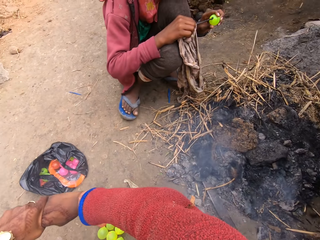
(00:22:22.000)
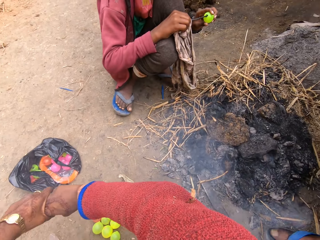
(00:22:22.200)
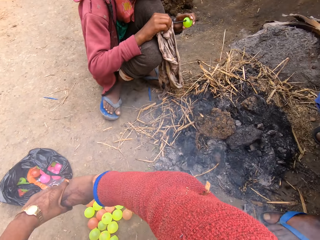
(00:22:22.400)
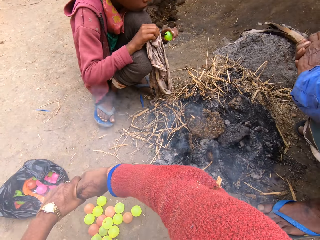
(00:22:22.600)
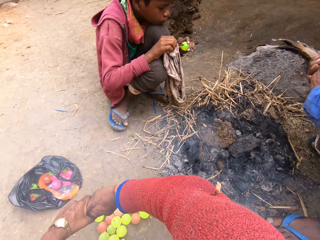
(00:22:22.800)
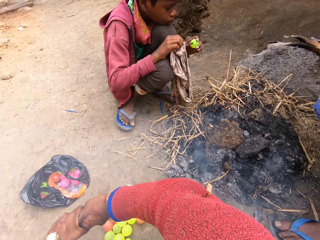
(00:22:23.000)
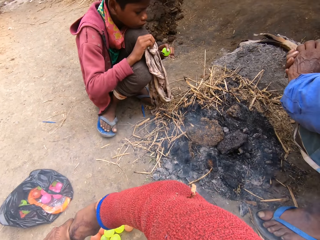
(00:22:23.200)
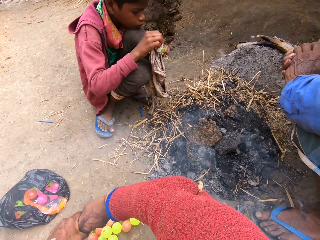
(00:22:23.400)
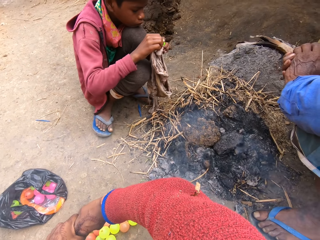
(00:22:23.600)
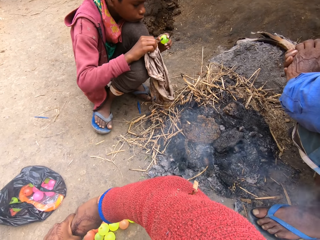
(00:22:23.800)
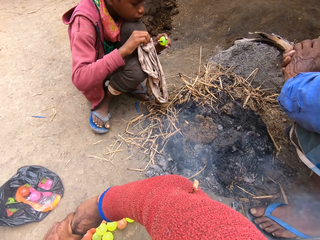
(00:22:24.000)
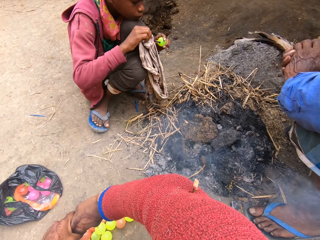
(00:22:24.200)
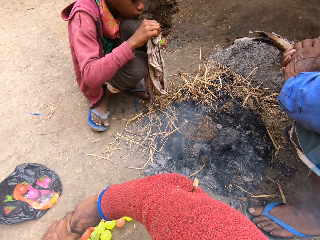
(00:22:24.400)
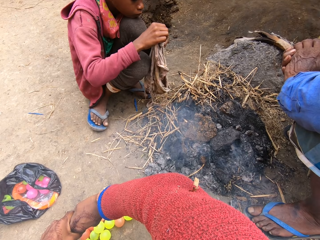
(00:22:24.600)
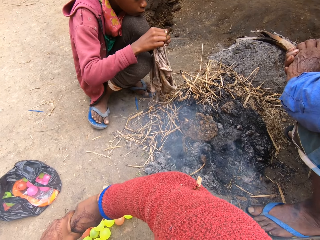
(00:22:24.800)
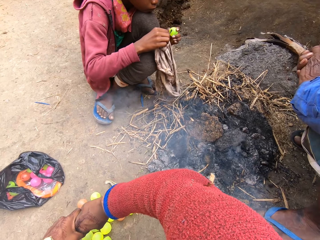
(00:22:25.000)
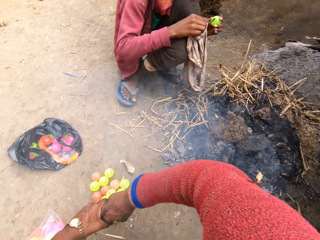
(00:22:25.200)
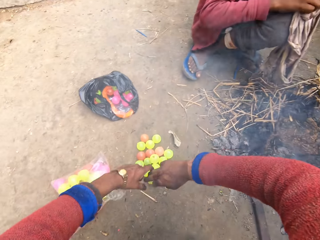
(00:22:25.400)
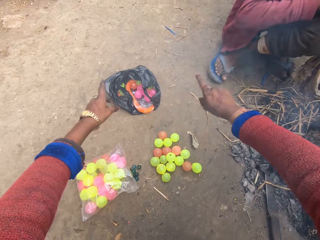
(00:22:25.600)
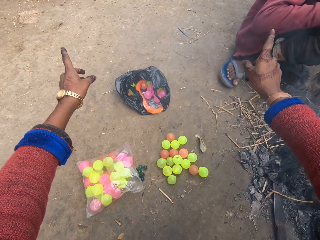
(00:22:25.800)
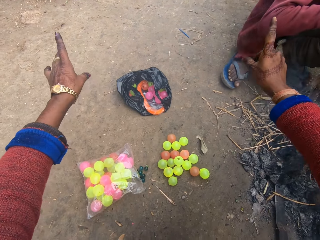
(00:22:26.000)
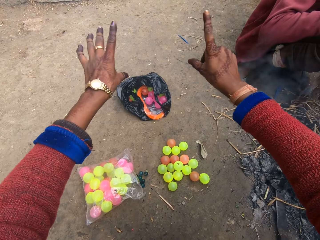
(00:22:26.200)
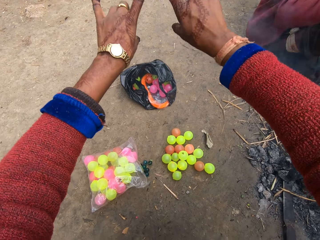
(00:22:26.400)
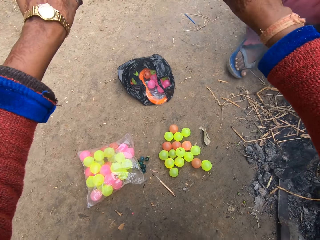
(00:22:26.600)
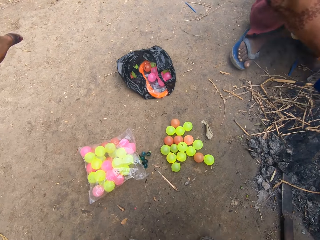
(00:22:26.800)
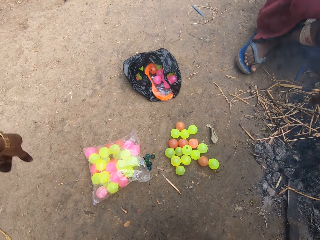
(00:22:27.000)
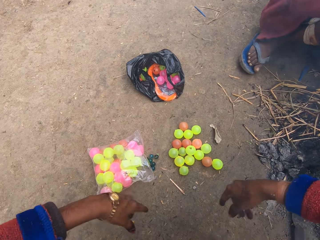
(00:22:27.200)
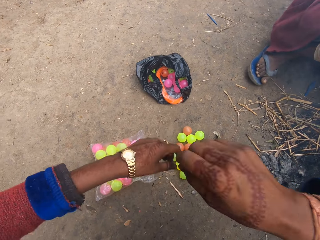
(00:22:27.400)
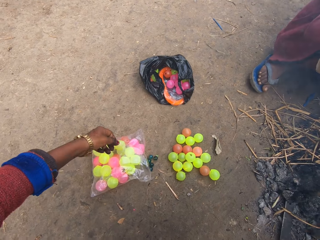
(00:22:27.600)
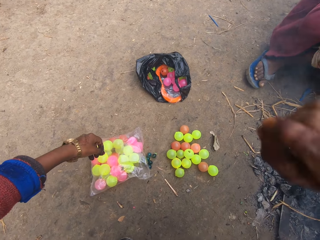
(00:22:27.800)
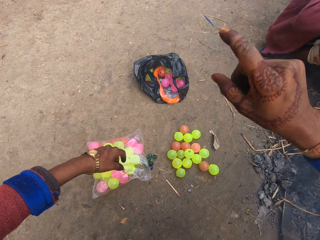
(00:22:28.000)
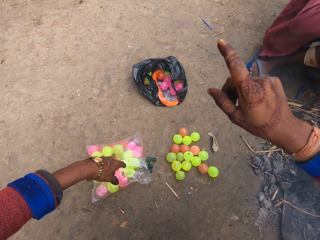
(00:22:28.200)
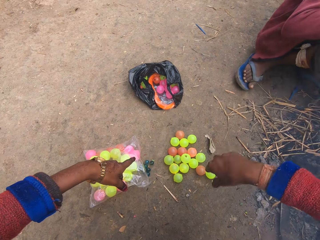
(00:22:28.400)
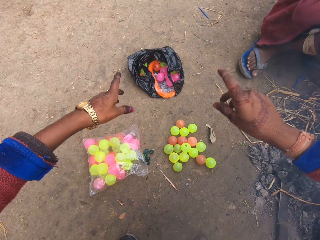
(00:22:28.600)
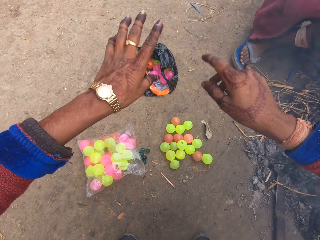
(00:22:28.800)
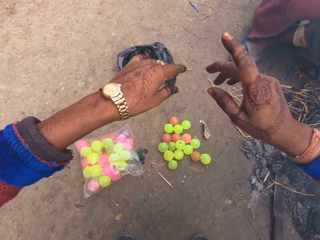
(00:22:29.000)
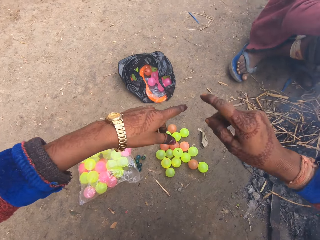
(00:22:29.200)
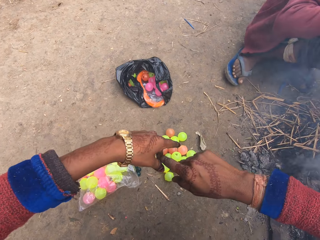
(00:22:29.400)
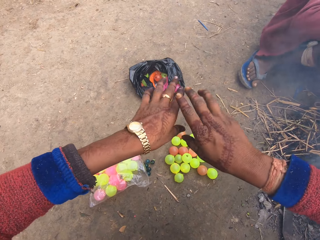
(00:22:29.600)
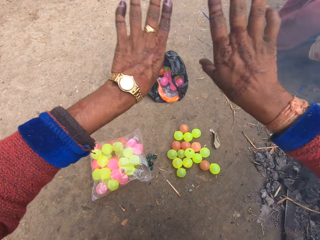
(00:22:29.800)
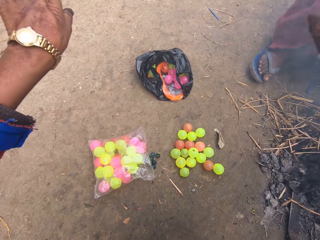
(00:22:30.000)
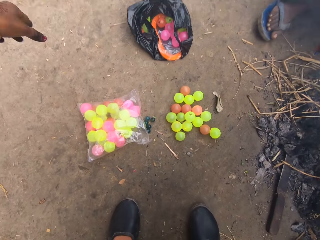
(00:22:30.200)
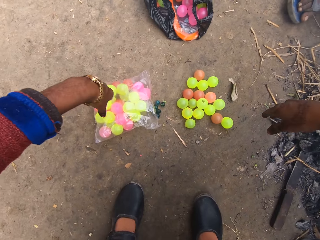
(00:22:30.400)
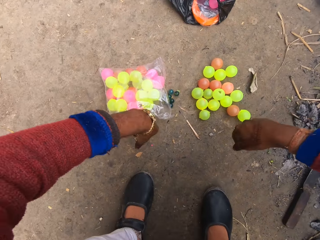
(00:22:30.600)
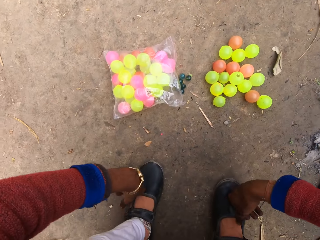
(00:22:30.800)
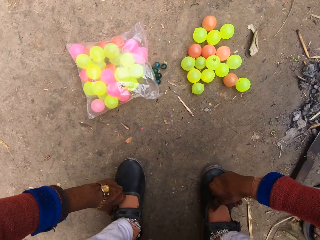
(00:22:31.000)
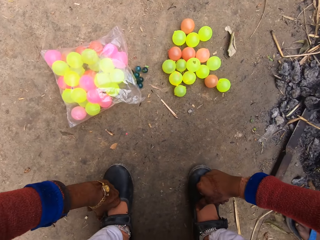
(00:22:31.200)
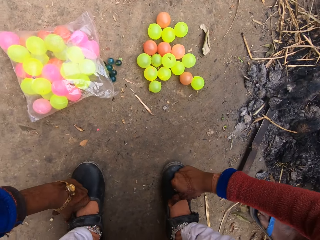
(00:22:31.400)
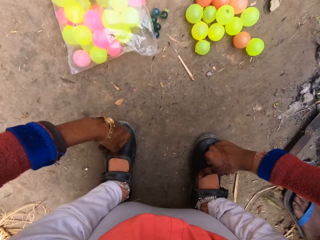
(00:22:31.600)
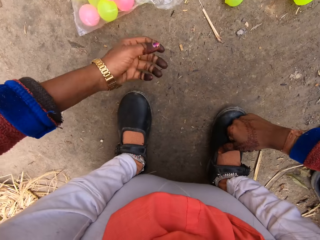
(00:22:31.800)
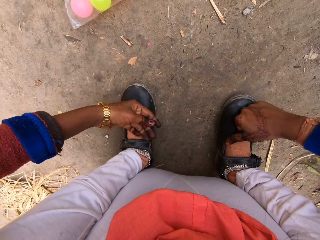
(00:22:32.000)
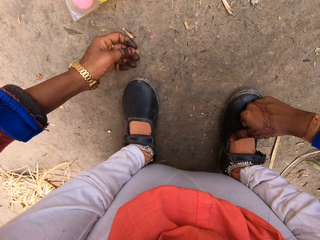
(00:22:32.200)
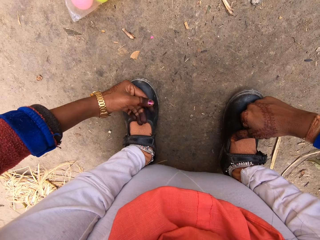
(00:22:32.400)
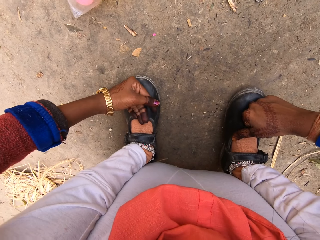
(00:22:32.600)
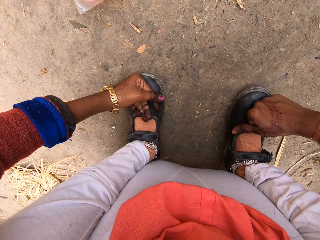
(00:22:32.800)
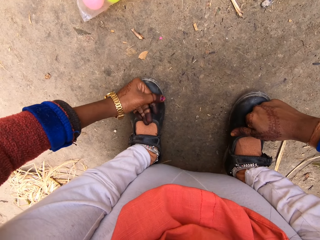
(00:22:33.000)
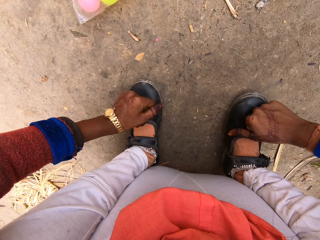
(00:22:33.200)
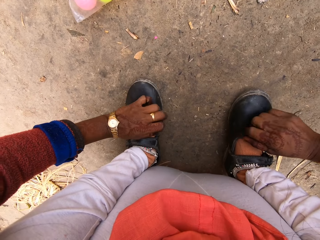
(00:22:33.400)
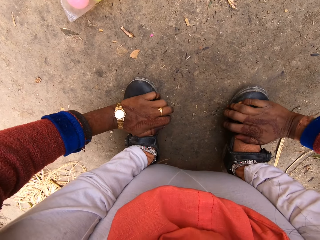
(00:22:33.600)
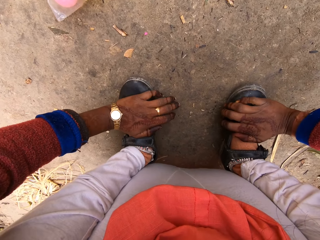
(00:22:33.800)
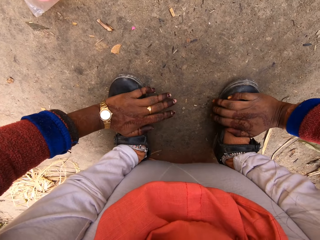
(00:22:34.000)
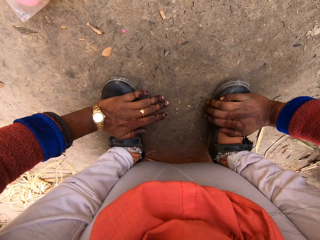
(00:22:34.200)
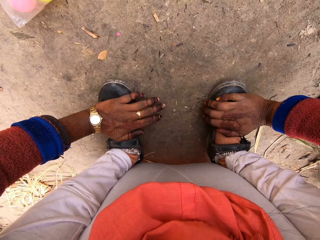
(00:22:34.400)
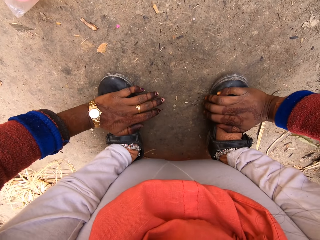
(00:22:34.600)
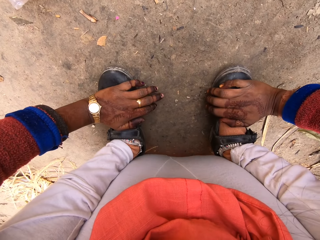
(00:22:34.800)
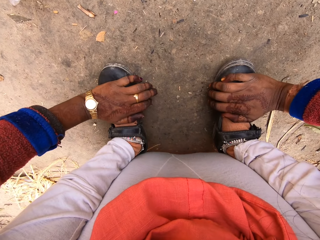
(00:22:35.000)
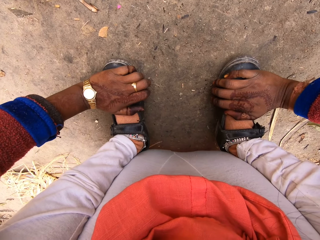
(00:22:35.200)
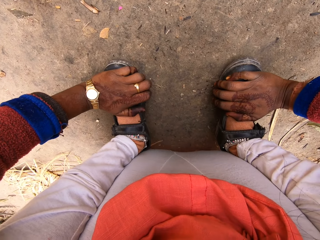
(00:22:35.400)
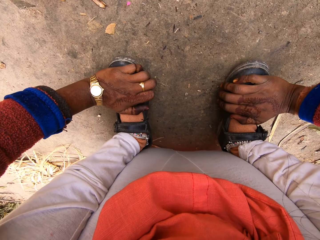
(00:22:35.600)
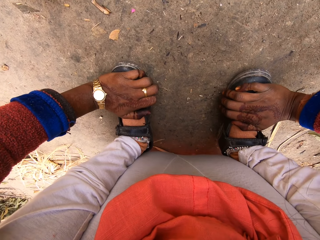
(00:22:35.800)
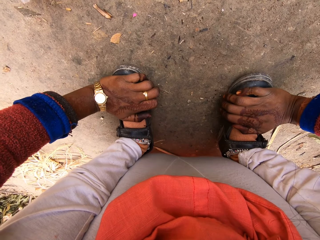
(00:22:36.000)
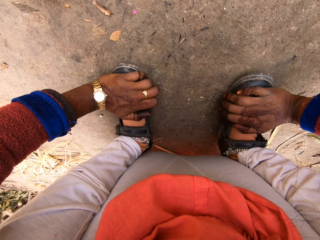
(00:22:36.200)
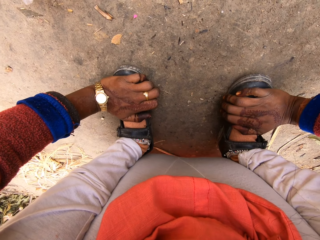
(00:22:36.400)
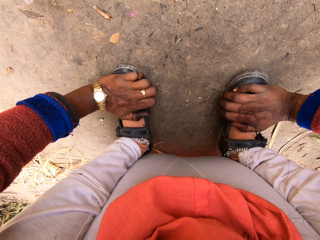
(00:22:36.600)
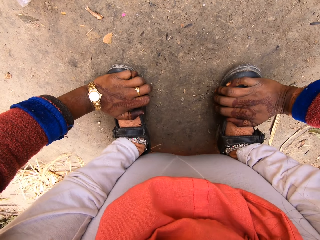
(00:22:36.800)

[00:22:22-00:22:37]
A child makes a hole in the chi ball with the nail. The camera wearer points her fingers. She expresses herself with her hands. She puts her hands on her shoes or leg. She cleans her shoe with her hand. She puts her hand on her shoe.

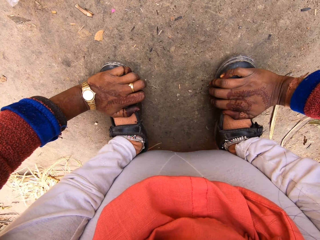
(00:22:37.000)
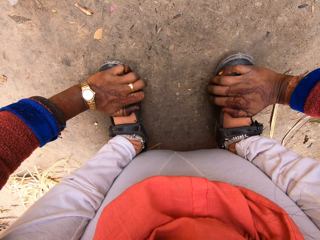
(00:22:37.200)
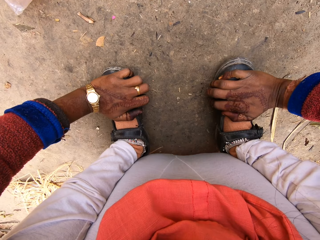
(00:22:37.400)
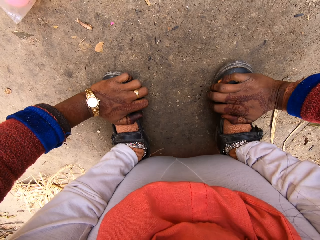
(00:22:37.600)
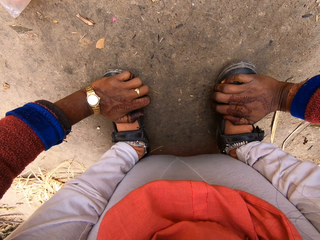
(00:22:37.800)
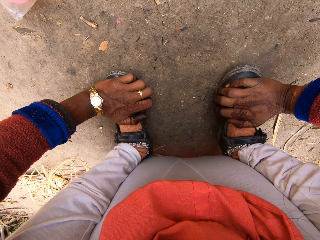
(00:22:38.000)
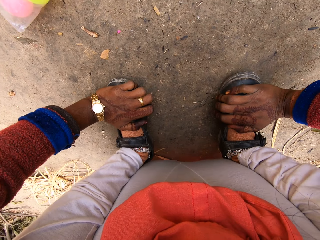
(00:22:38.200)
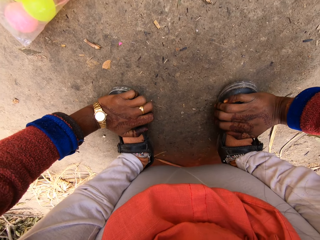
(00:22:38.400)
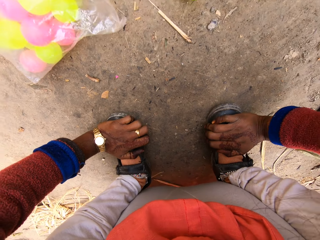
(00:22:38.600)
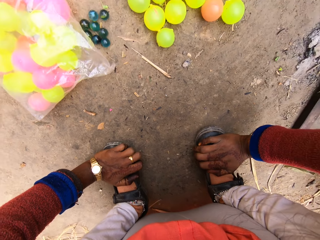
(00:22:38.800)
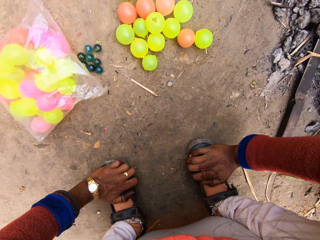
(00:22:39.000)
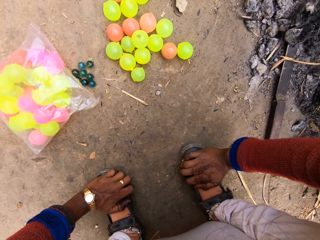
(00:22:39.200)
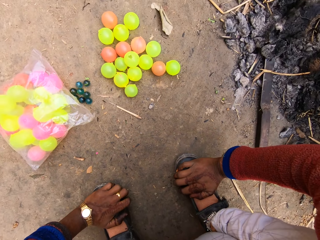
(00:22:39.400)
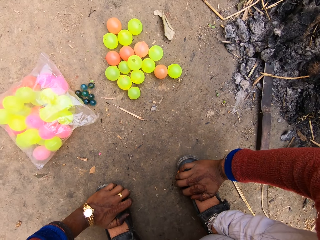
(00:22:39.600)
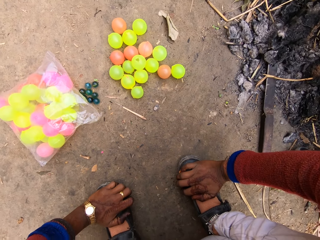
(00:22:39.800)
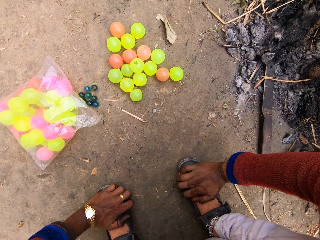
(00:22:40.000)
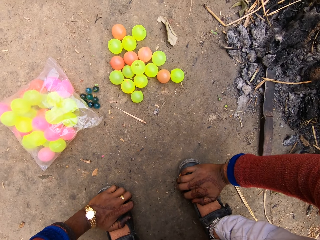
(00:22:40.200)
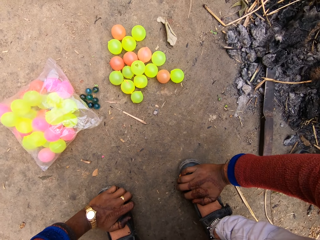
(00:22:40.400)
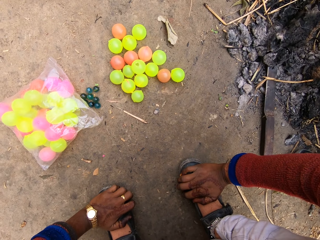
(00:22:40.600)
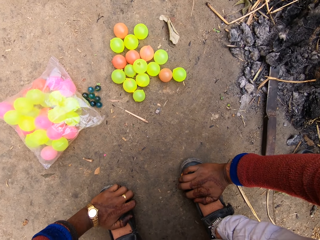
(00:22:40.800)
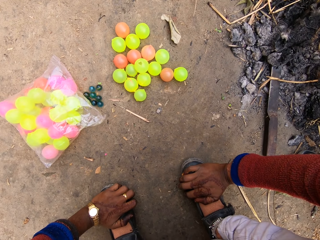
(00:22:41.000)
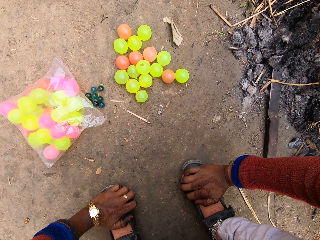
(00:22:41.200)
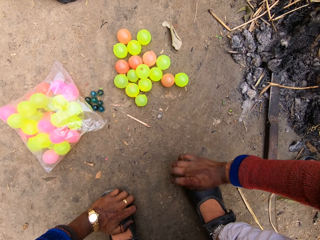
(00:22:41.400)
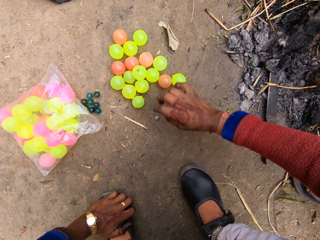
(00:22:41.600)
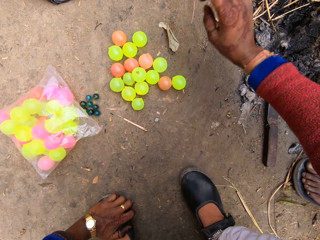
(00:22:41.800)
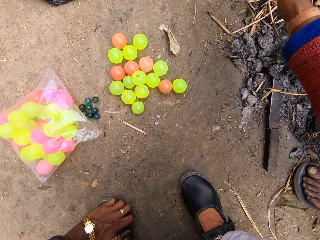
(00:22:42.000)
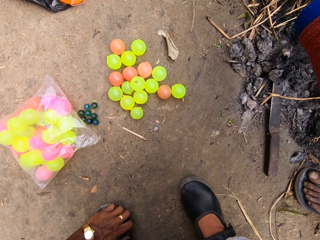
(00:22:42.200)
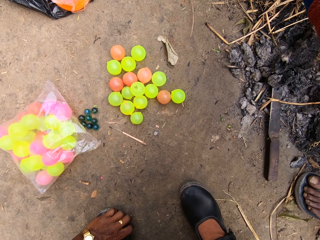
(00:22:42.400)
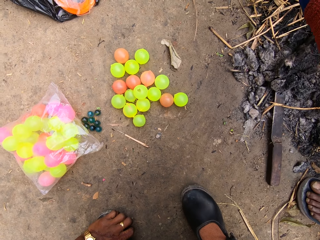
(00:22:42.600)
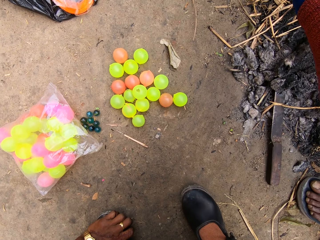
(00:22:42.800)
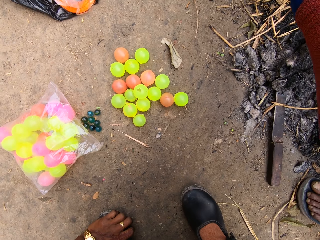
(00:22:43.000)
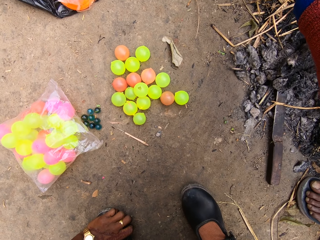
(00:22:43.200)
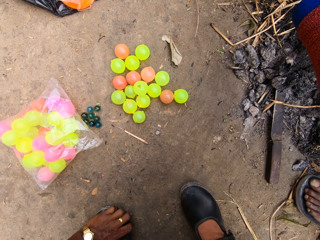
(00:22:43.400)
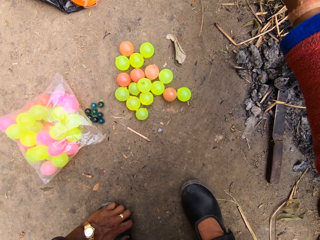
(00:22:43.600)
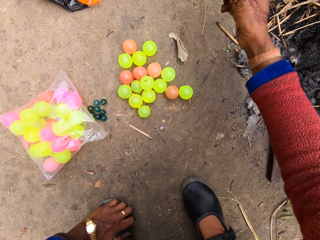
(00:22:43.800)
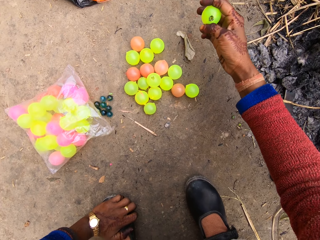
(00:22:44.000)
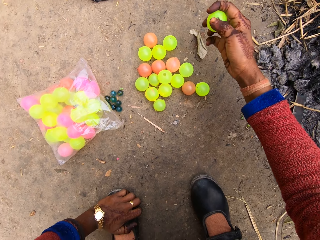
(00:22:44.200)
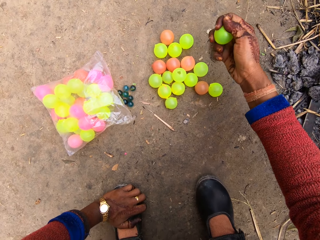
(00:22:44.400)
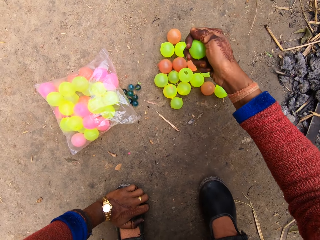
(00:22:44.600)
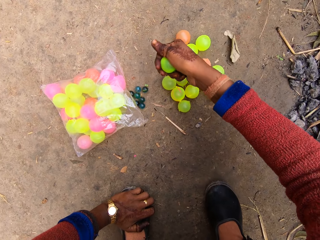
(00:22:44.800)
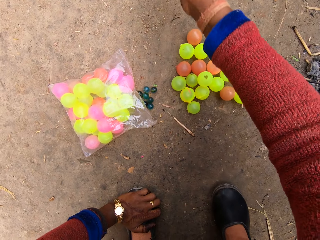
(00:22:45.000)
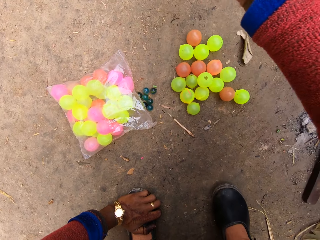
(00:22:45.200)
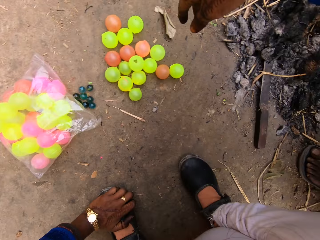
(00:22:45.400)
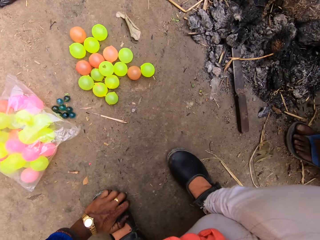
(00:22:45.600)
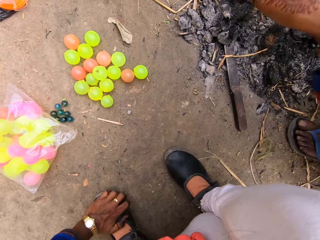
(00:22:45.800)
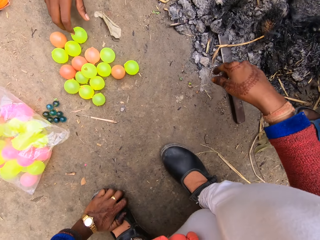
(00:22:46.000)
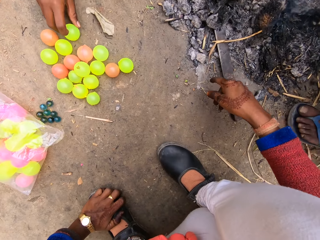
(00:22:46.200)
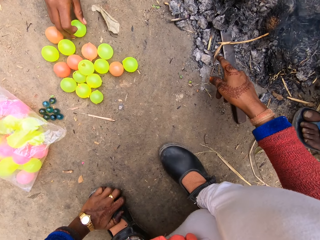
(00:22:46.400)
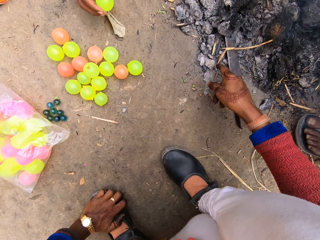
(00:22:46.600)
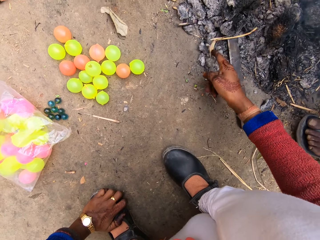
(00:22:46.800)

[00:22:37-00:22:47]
The camera wearer takes the ball from the boy. She stretches her hand. She holds a chi ball in her hand. She throws the plastic ball on the ground. Another boy picks up a plastic ball from the ground. The camera wearer touches the embers.
